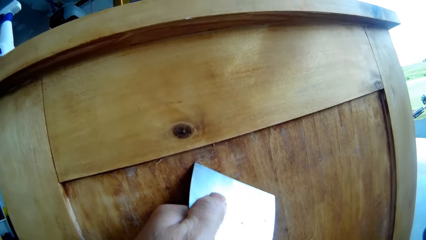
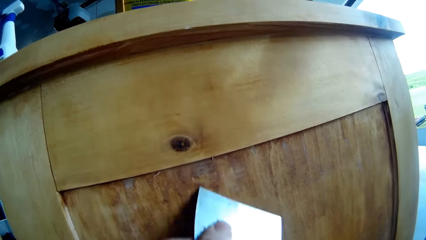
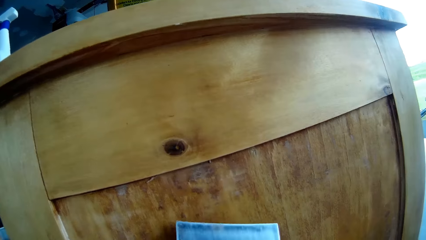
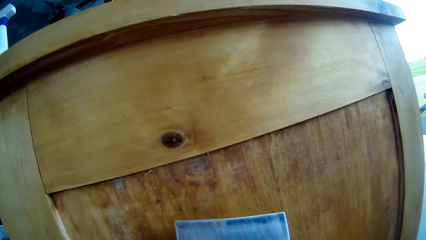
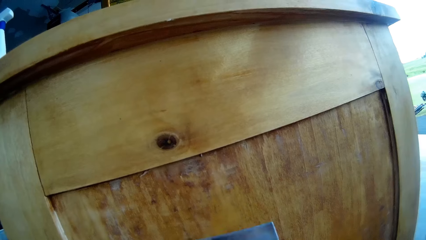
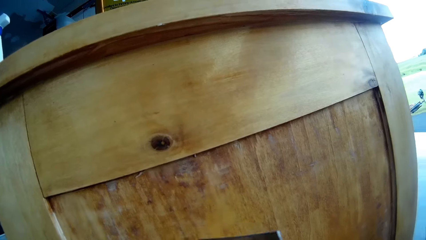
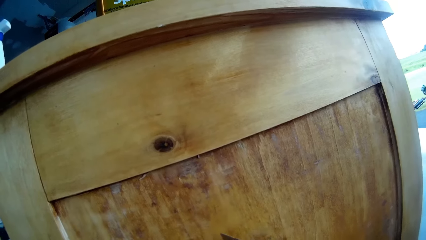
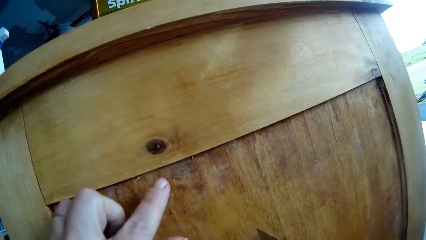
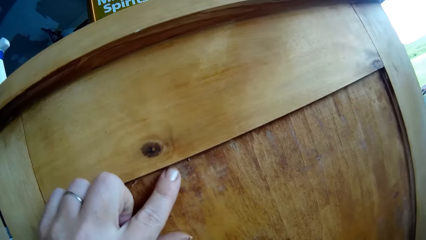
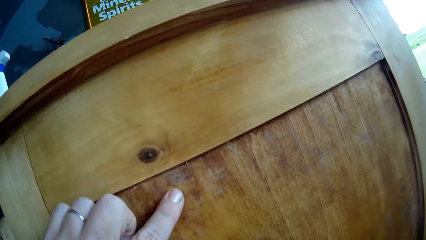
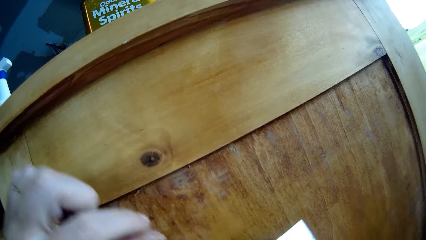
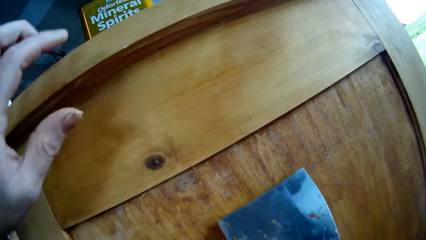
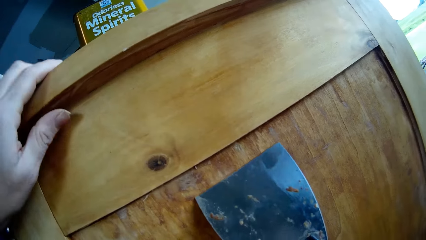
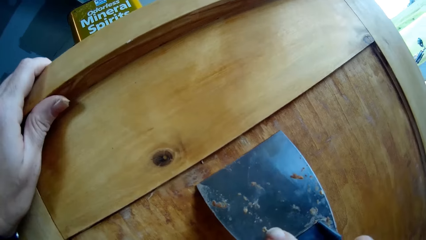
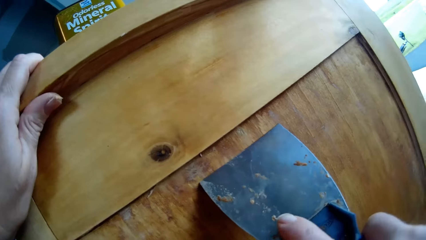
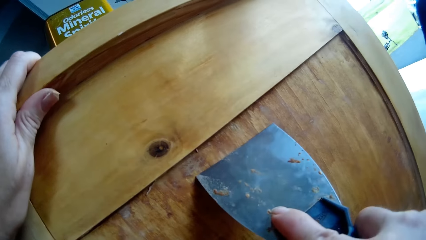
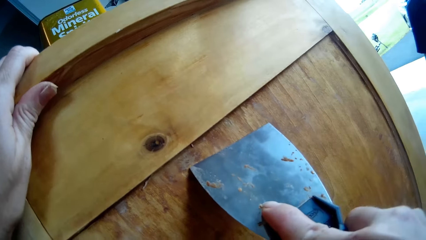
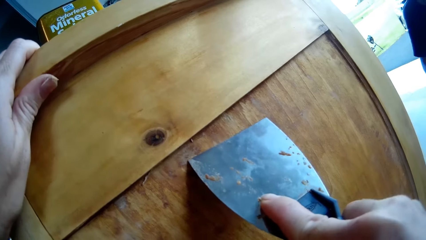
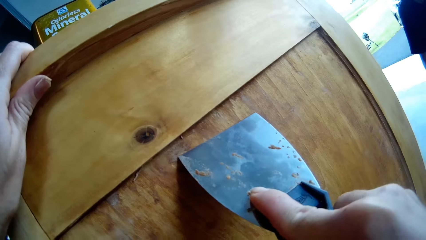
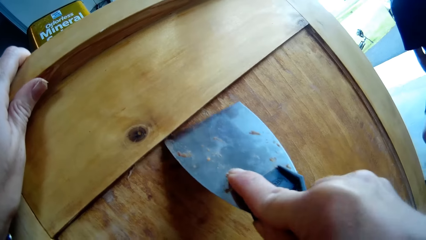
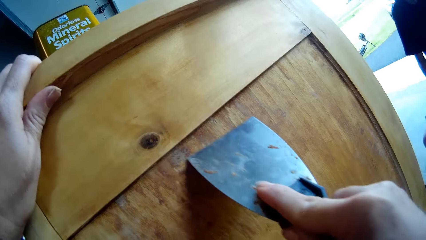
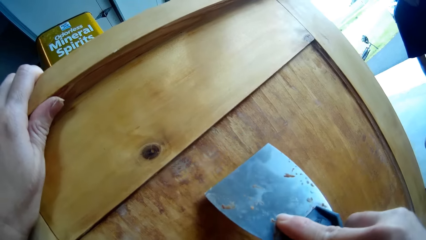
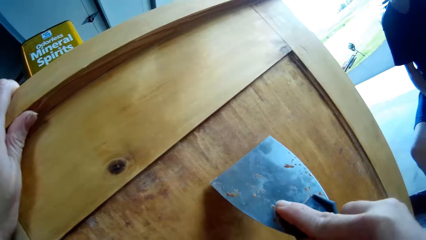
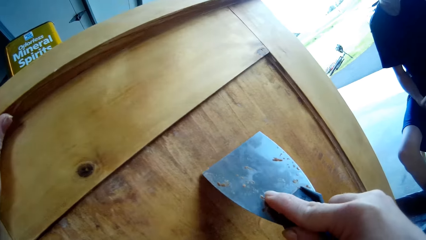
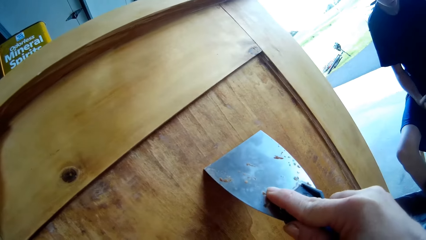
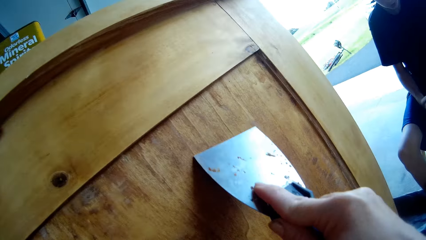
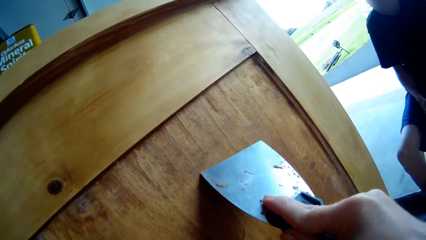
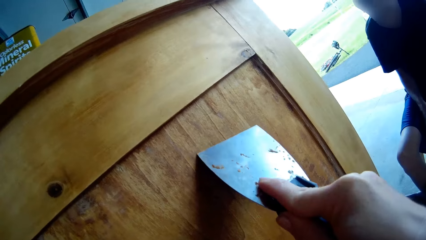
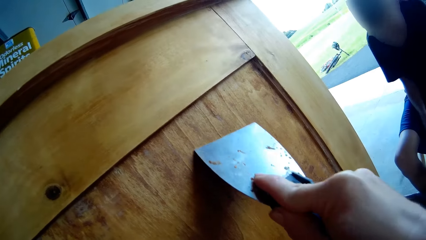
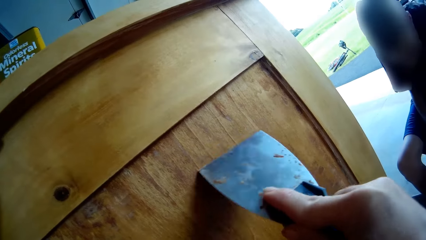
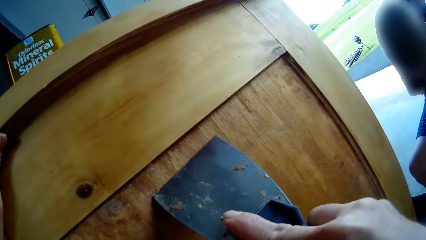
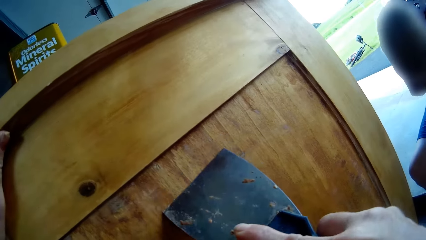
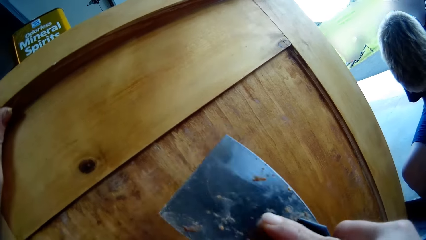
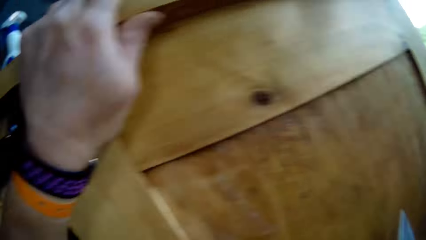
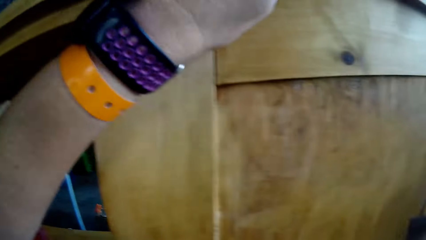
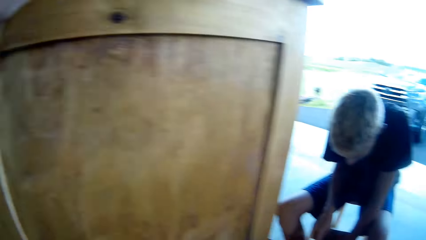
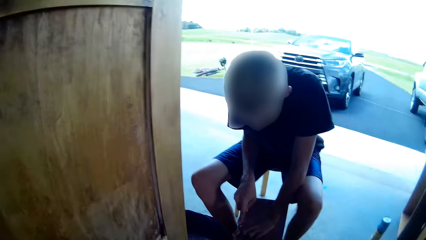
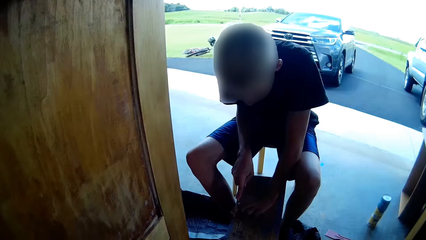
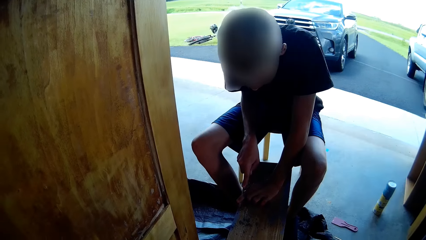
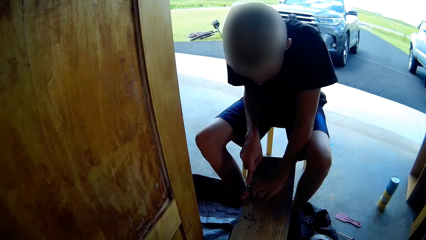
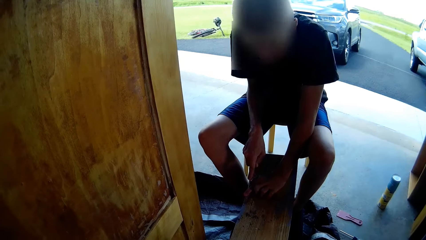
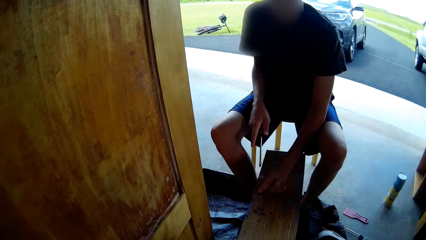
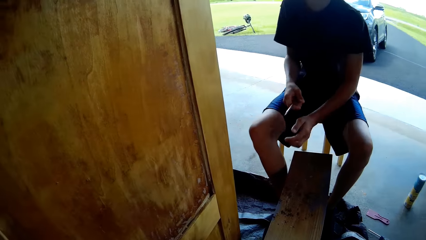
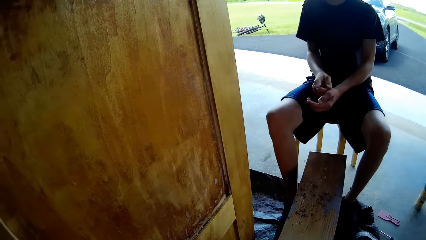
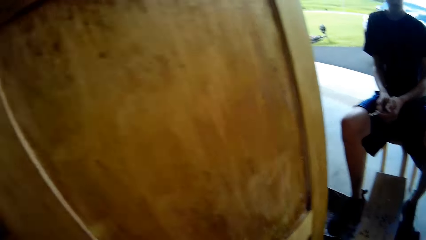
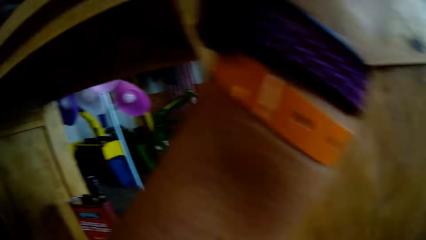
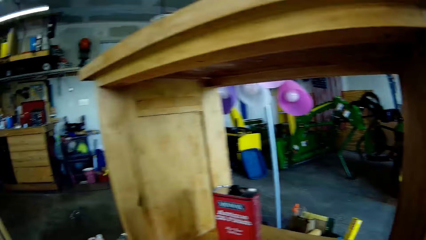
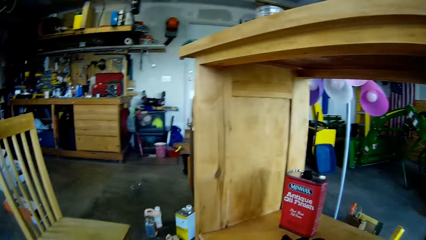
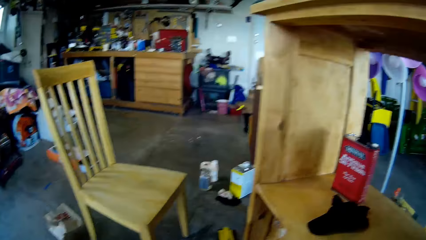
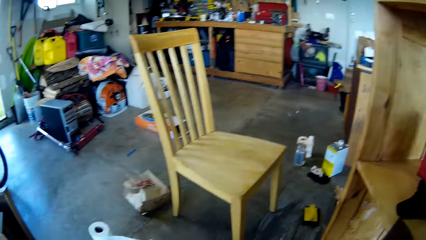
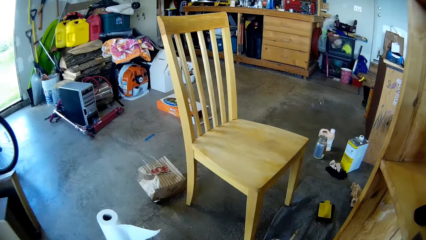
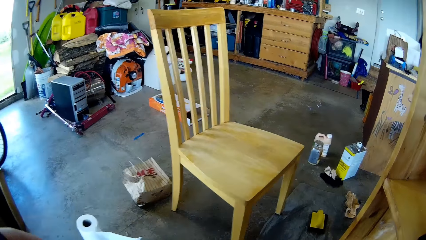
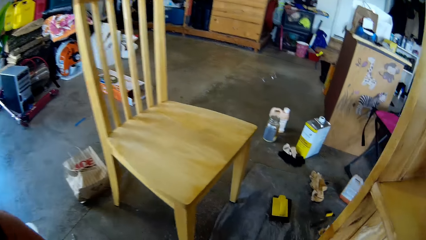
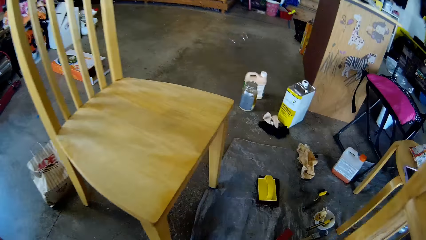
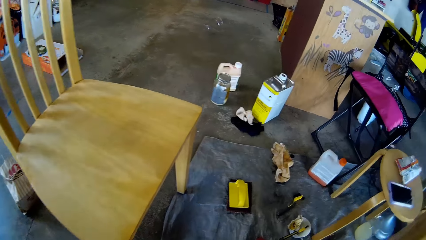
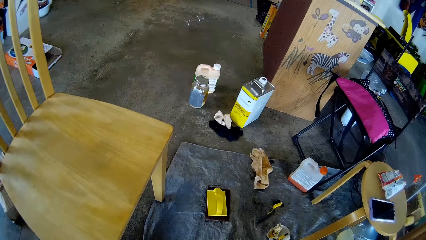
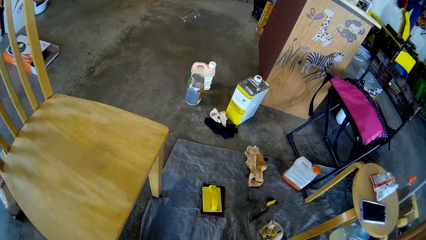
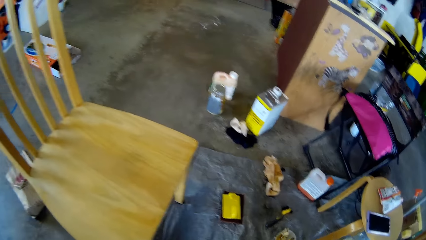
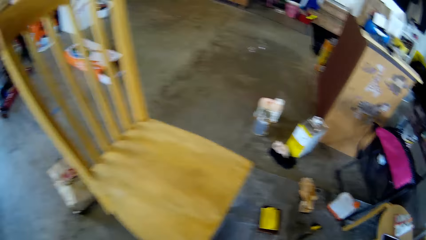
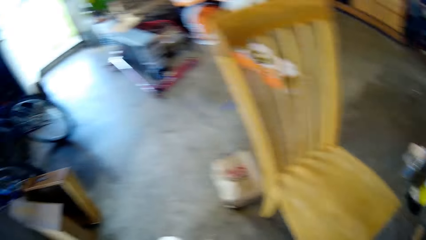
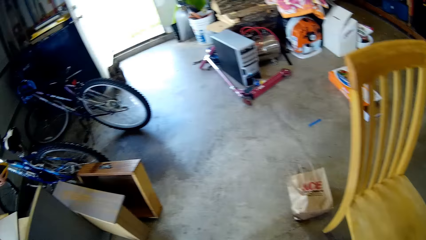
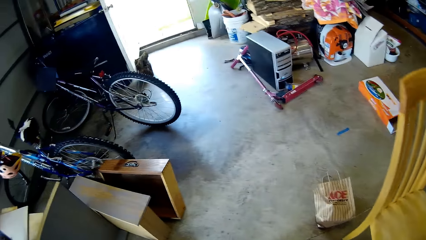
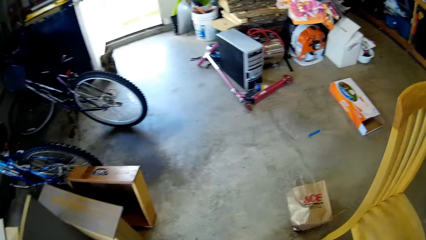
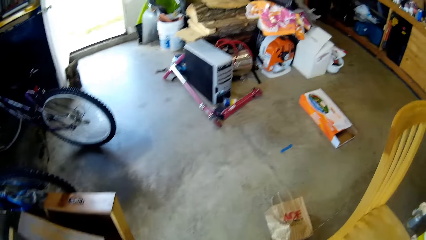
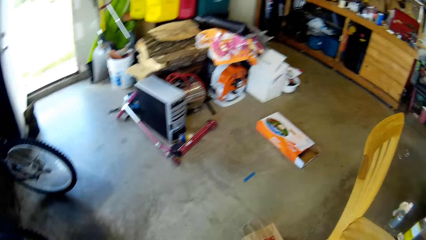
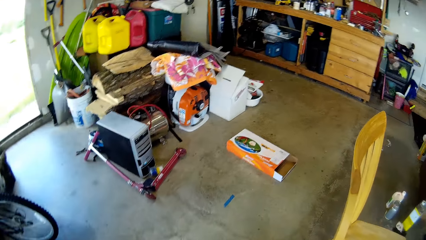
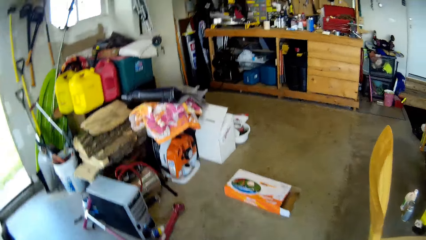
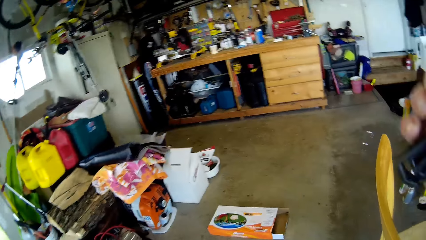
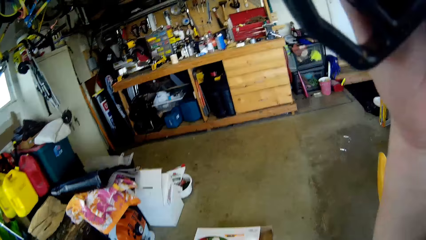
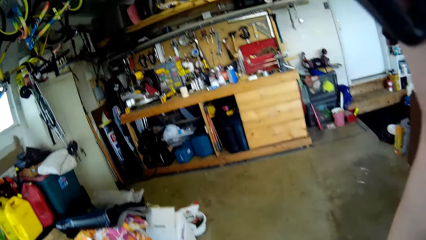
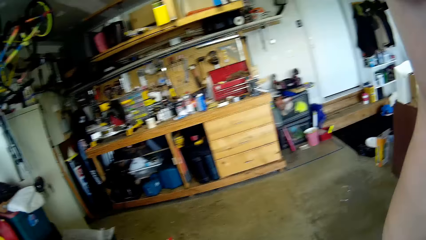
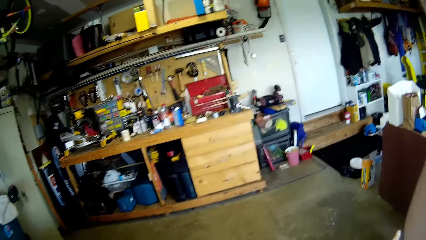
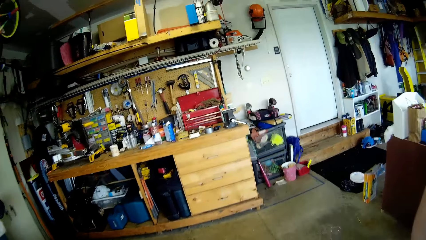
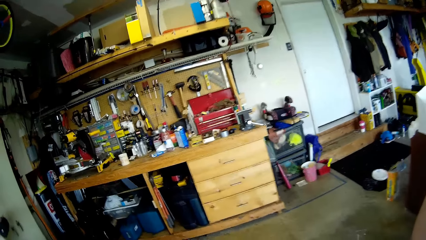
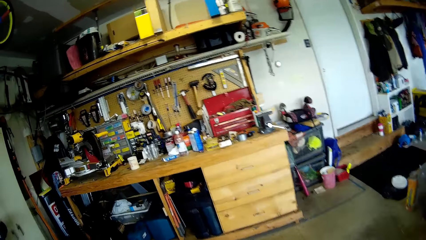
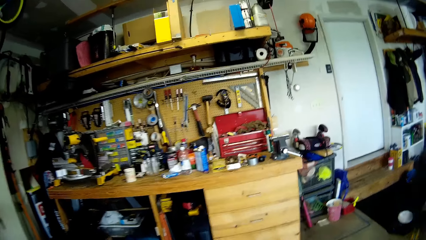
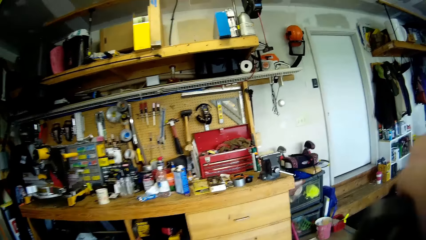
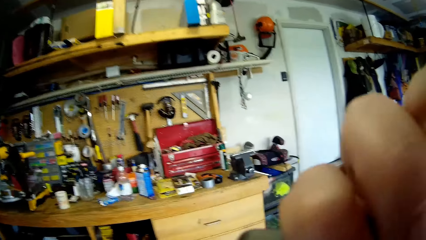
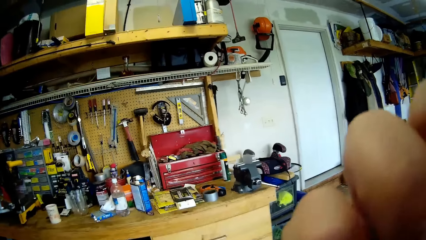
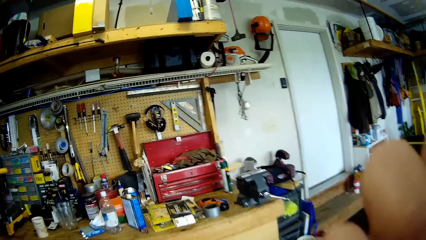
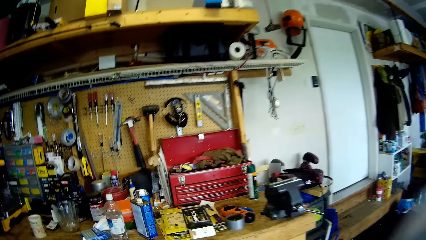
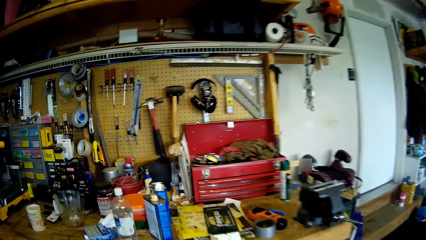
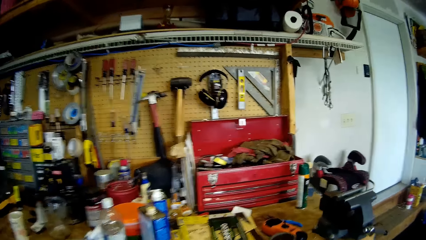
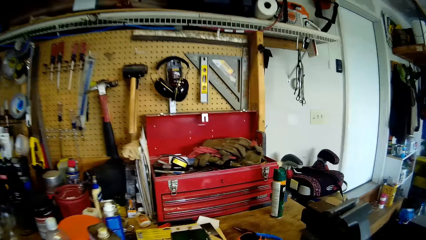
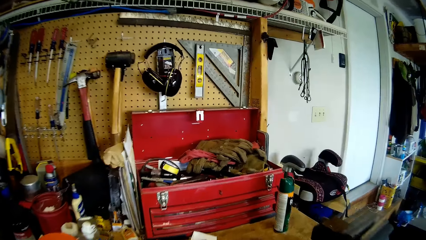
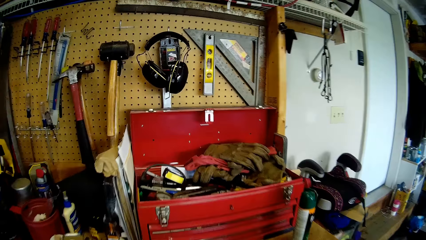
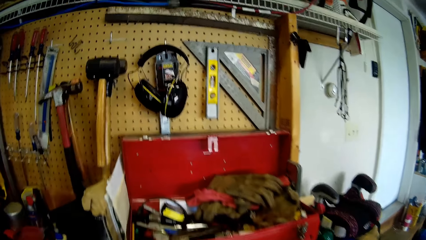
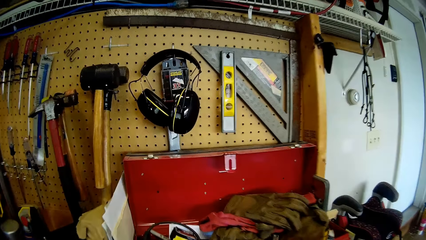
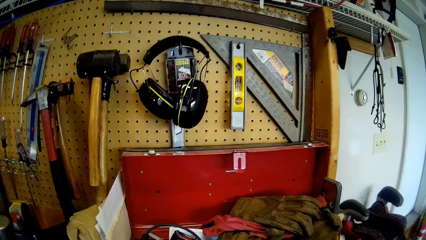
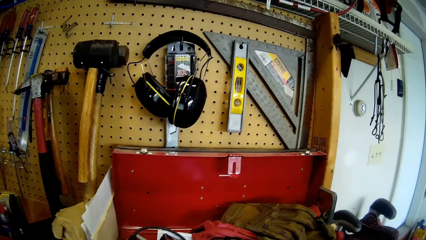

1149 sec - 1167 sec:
The camera wearer moves her left index finger on the storage cabinet. She places her left hand on the storage cabinet. She scrapes the storage cabinet with the scraper. She looks at a boy. She looks around. The boy scrapes the wood with a screwdriver and removes the screwdriver from the wood. The camera wearer looks around the workshop. She walks around the workshop. She lifts her right hand and walks forward.
